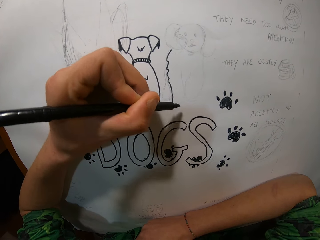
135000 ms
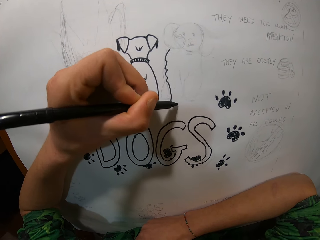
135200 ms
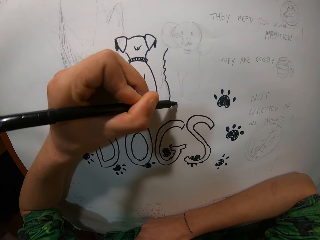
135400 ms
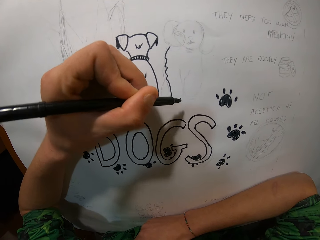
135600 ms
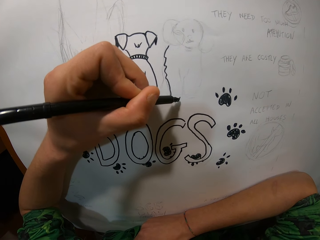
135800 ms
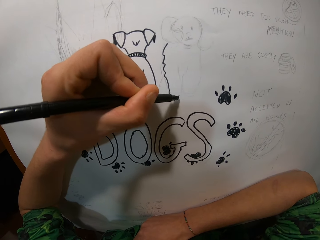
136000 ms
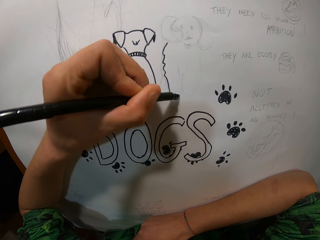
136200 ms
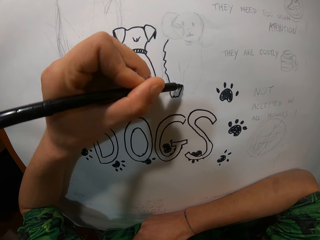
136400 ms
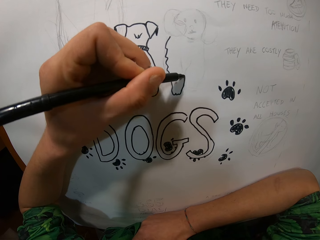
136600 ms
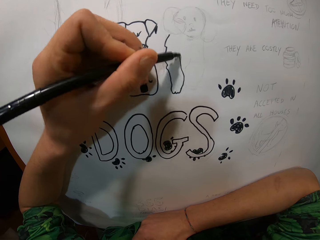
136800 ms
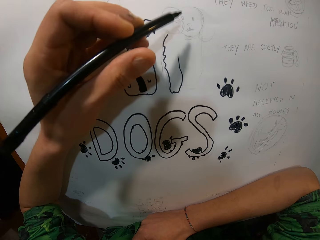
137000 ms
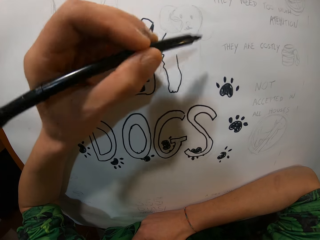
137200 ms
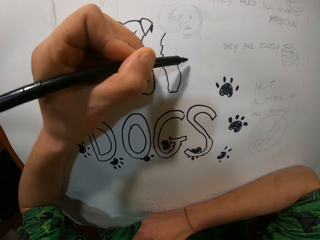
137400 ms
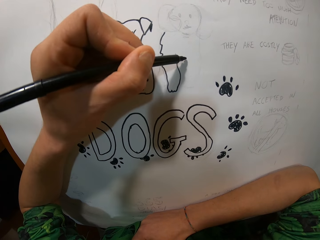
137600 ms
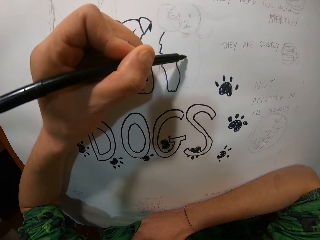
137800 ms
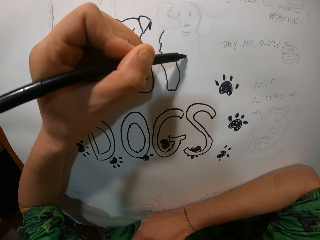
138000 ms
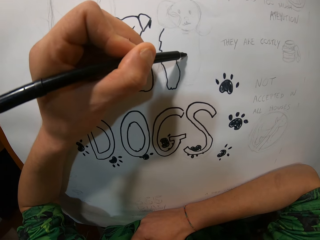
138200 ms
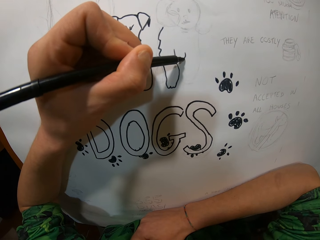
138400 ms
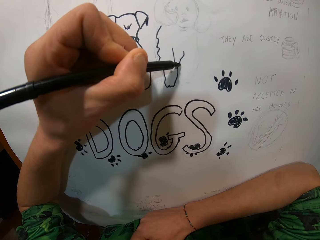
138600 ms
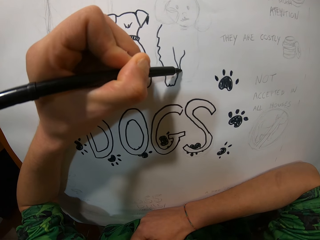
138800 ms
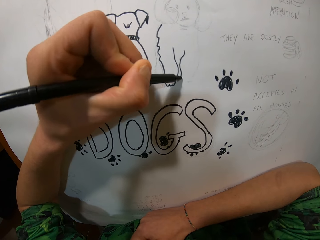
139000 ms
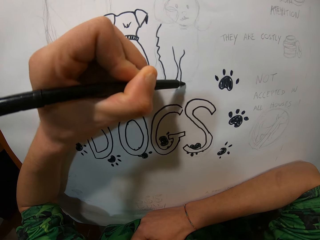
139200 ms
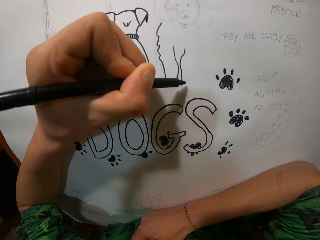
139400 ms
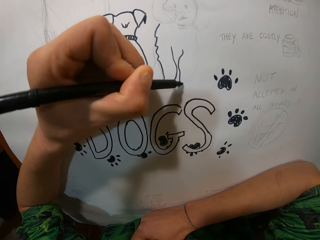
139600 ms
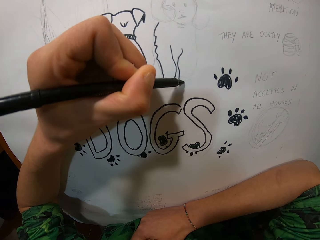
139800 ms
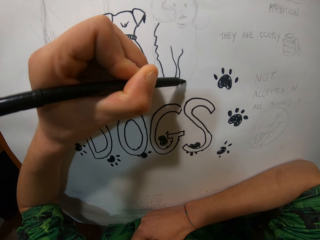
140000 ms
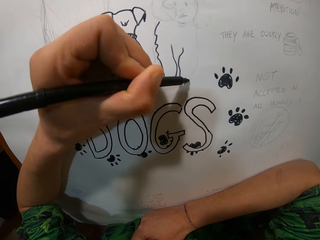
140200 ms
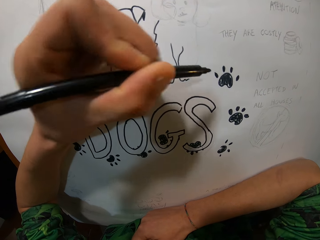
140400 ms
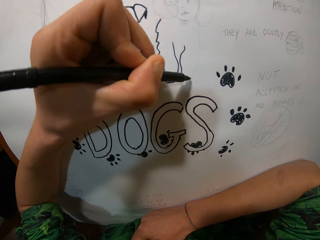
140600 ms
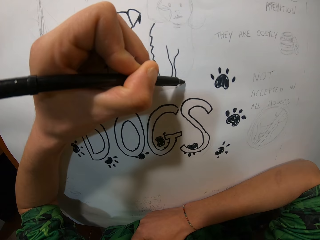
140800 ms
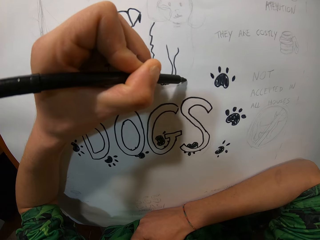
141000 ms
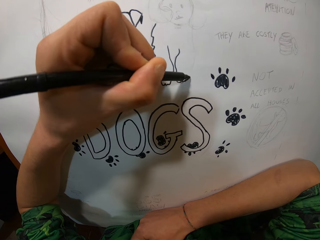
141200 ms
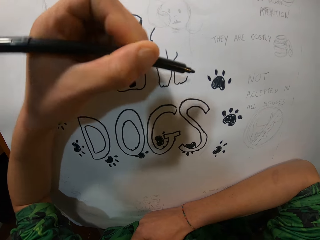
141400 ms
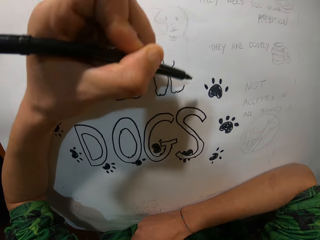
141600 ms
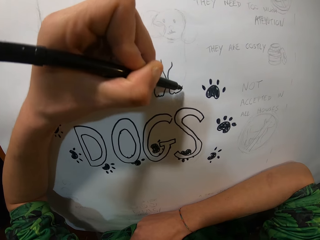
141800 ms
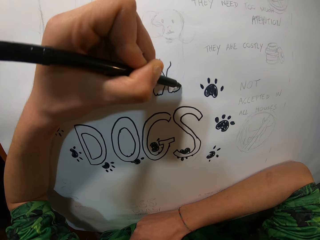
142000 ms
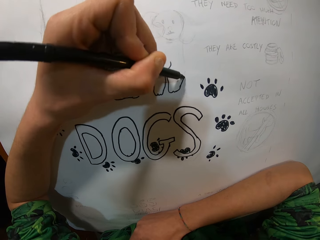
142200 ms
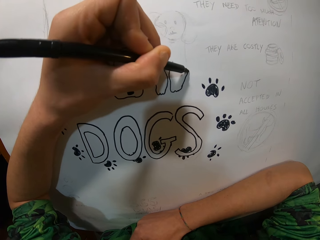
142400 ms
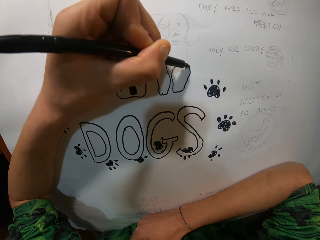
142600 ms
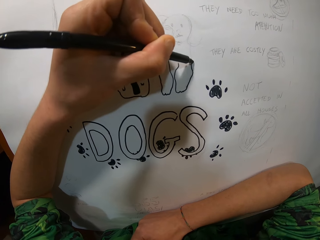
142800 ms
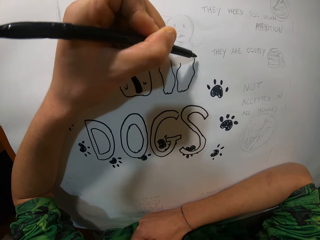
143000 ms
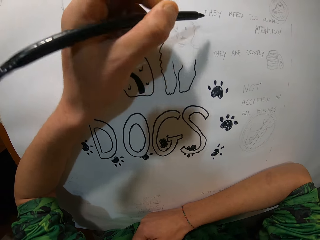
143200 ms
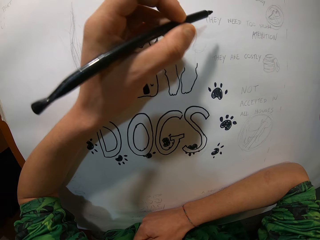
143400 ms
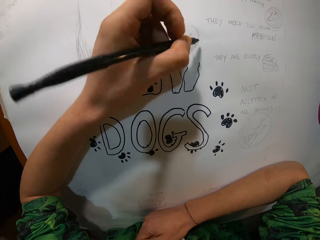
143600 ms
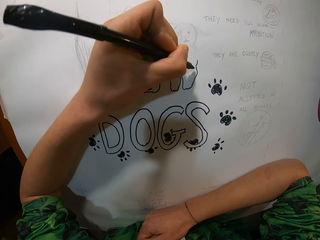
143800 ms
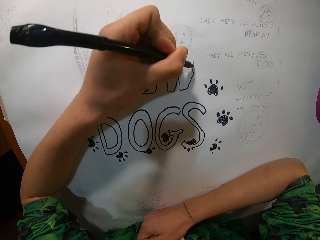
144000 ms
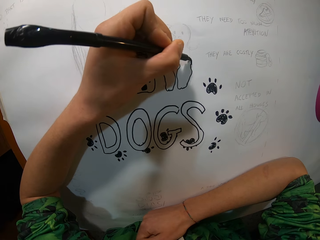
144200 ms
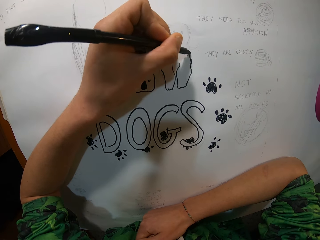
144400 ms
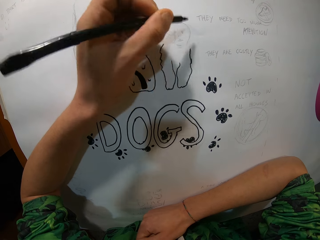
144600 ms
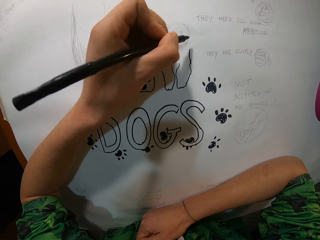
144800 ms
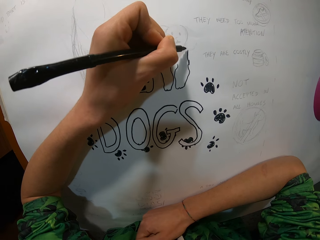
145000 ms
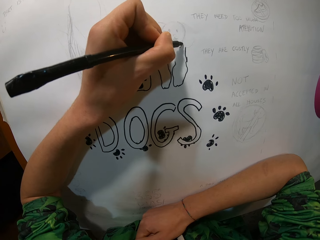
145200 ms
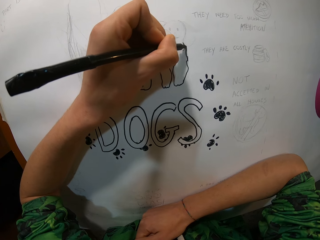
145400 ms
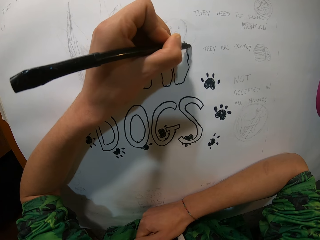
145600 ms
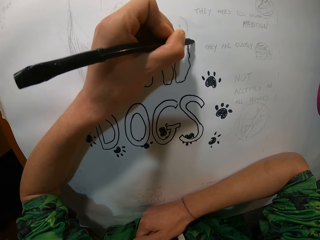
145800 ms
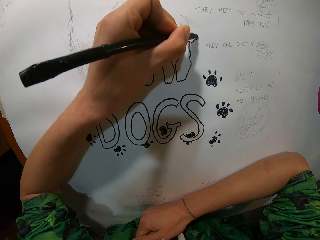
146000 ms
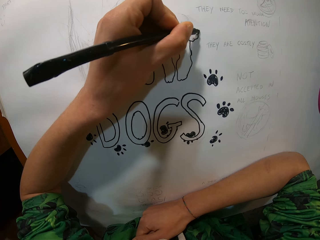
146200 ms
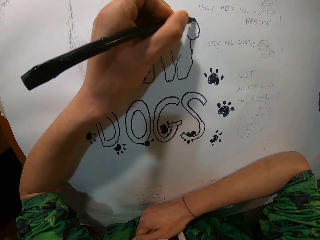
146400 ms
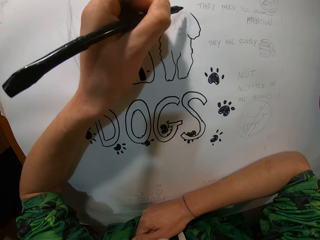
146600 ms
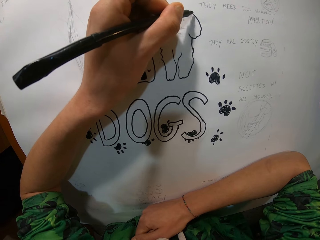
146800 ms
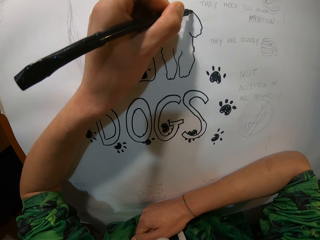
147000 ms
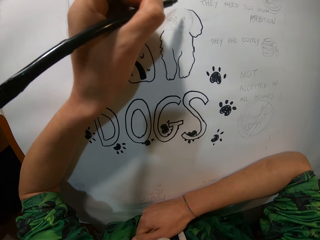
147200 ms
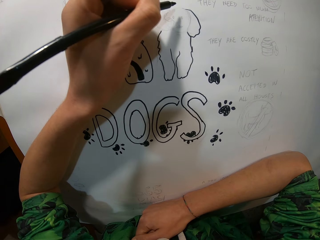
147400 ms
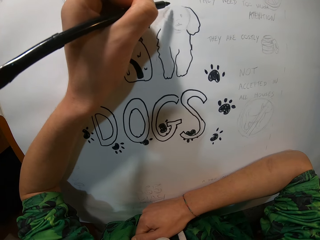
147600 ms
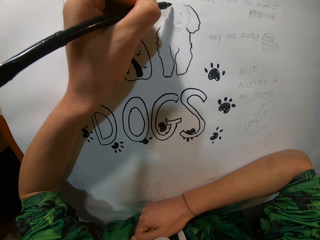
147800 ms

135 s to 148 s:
The camera wearer moves the hand and draws. They move the hand and draw. They move the hand and draw. They move the hand and draw. They move the hand and draw.

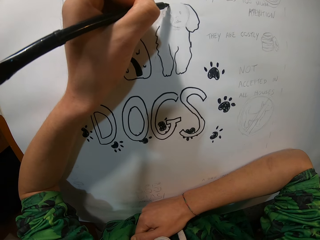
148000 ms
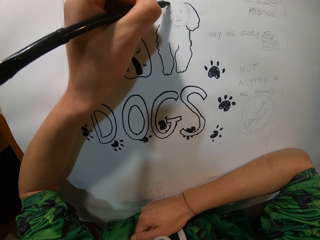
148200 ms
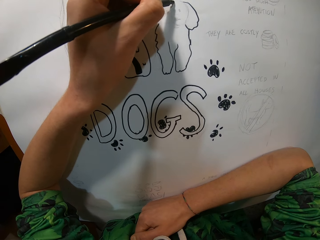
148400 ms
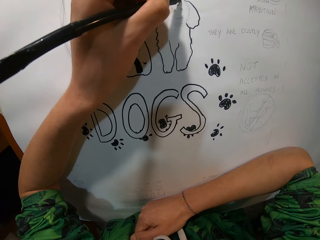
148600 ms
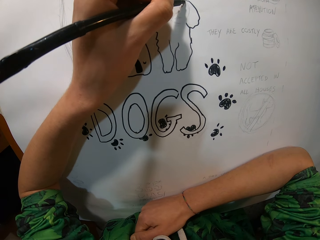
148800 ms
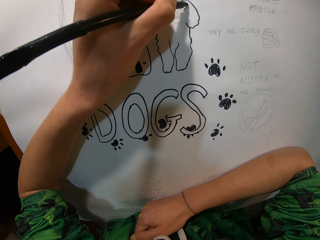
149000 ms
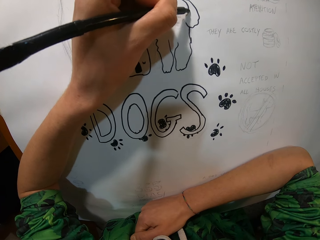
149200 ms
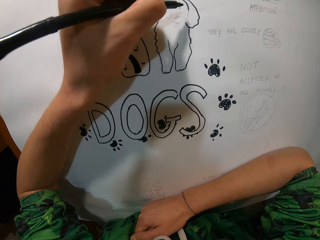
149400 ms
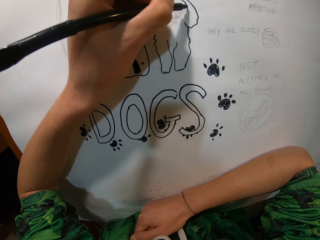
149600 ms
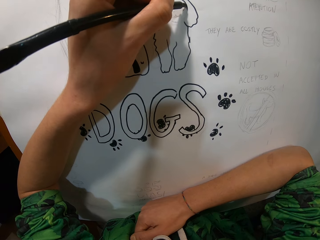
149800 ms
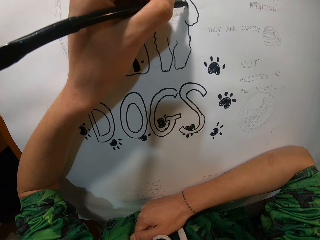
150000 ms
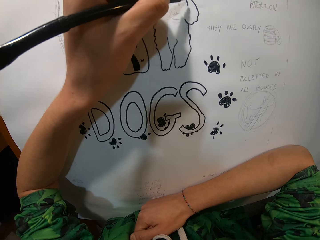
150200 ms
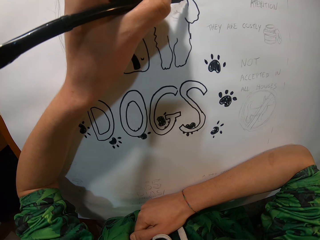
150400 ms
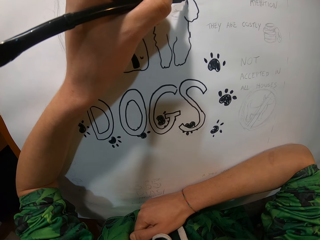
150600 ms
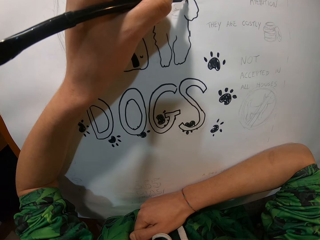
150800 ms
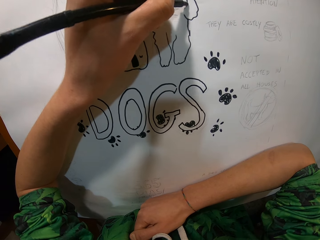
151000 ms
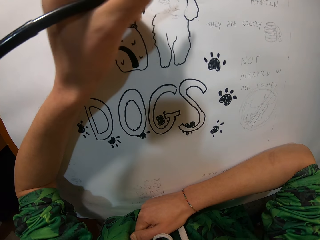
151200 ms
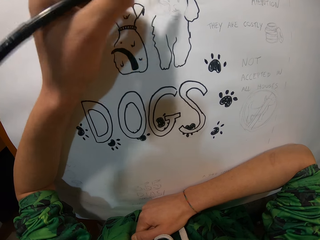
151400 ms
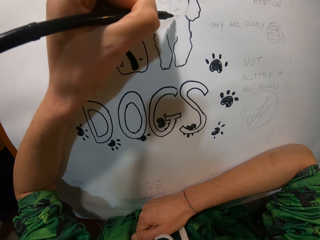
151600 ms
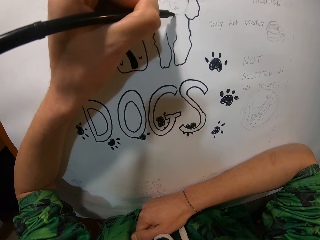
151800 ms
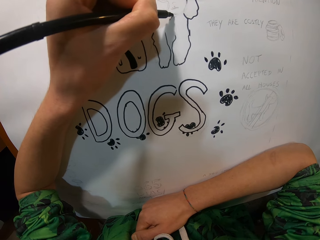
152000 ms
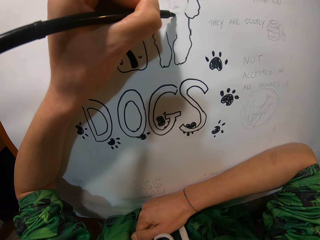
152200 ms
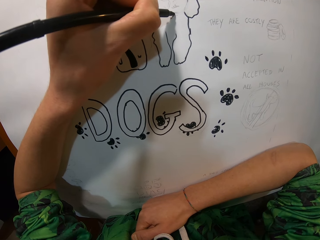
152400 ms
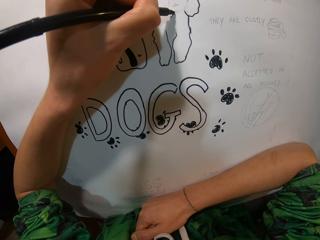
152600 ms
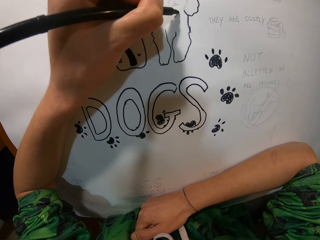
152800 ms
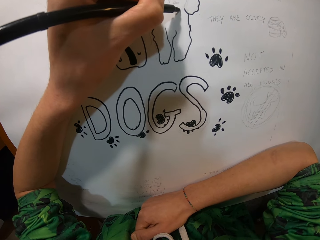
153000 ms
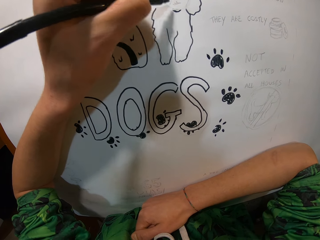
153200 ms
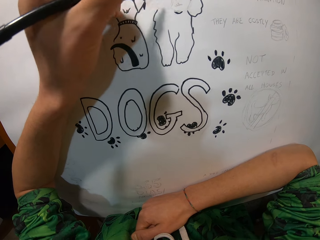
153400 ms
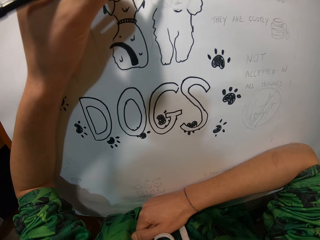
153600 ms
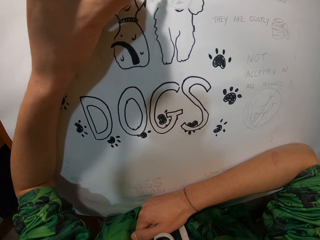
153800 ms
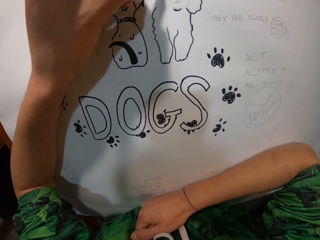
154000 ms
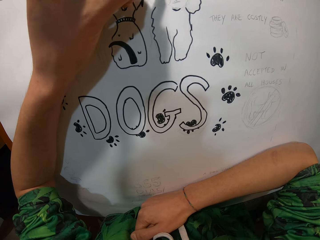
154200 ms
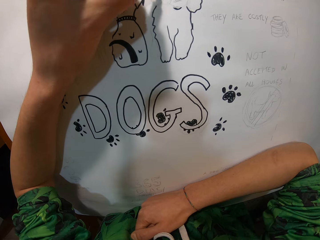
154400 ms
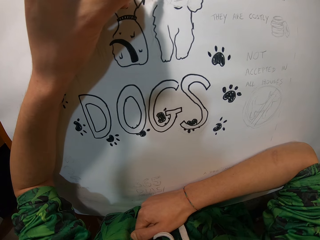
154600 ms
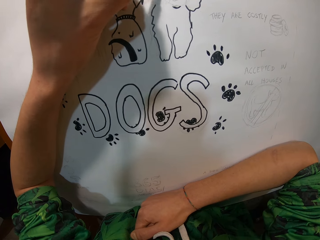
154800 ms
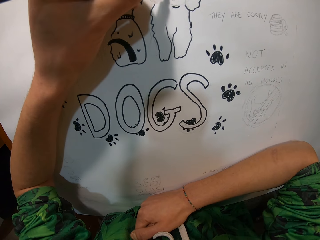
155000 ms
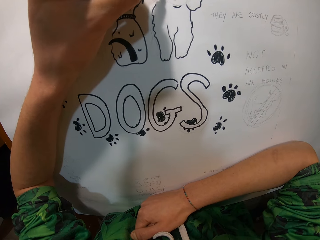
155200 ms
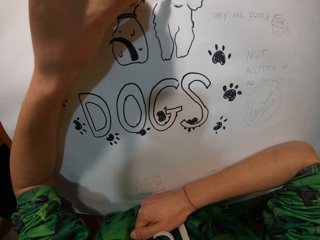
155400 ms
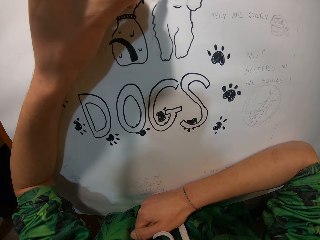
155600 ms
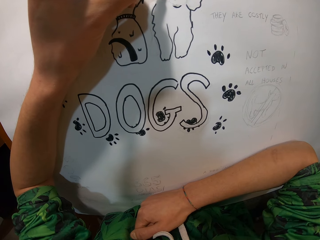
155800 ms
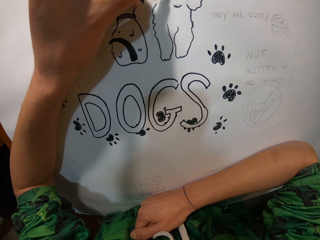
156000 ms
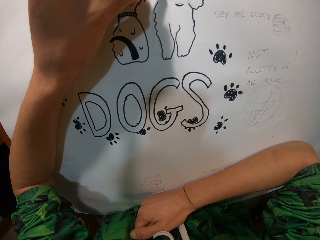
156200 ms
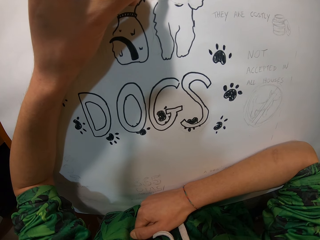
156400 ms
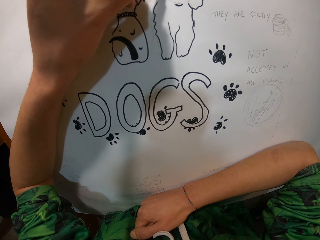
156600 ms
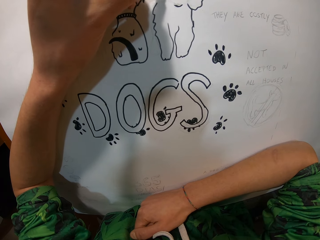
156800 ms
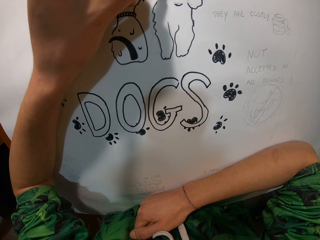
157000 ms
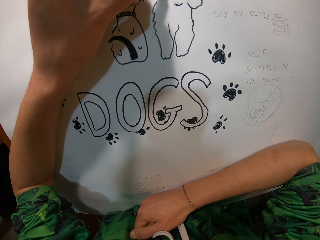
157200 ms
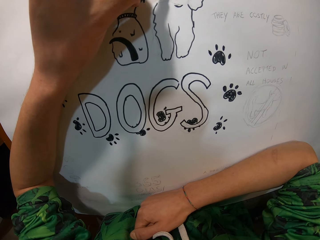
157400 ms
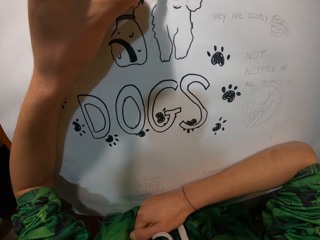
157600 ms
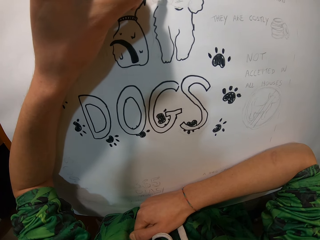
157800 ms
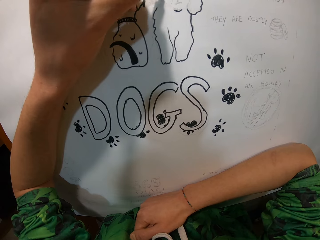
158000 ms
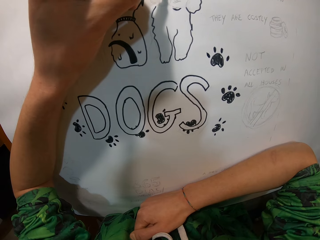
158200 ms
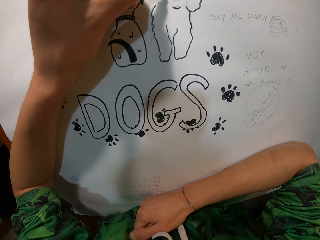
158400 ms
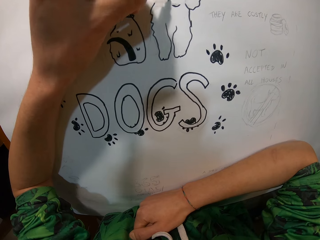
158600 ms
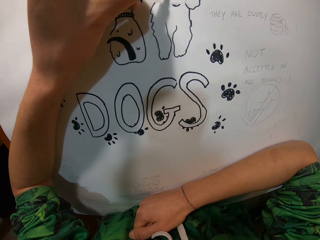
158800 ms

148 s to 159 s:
The camera wearer moves the hand and draws. They move the hand and draw. They move the hand.
